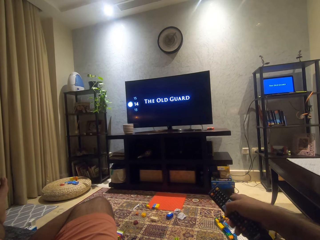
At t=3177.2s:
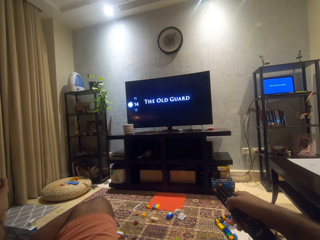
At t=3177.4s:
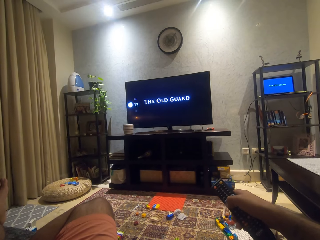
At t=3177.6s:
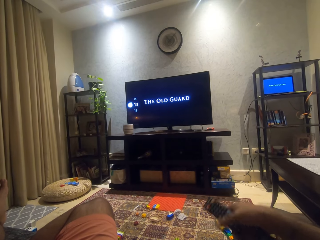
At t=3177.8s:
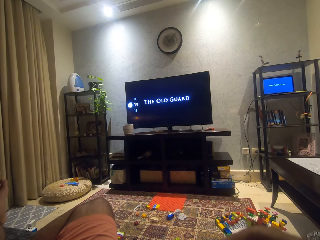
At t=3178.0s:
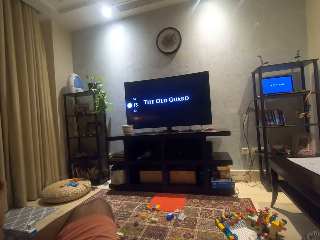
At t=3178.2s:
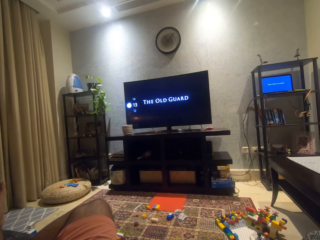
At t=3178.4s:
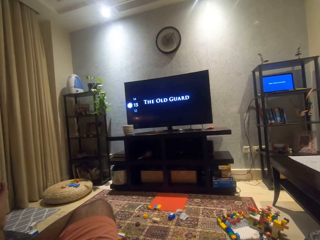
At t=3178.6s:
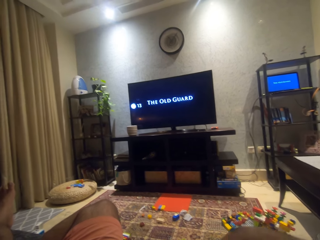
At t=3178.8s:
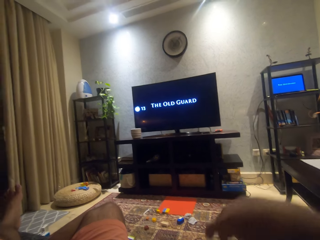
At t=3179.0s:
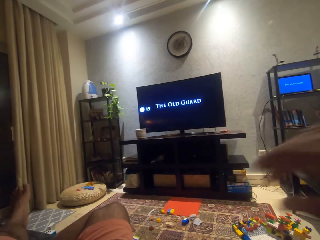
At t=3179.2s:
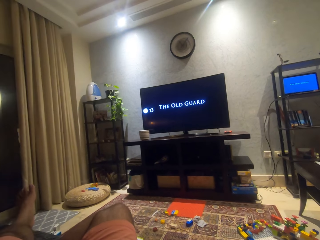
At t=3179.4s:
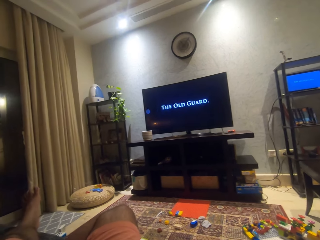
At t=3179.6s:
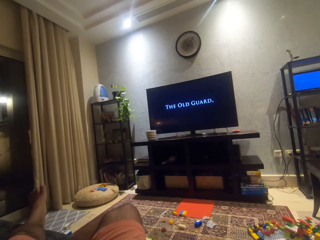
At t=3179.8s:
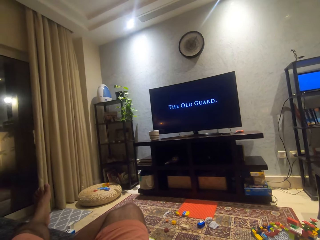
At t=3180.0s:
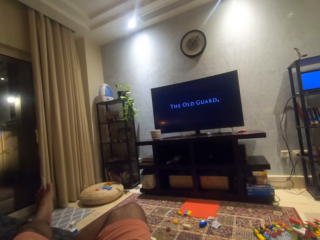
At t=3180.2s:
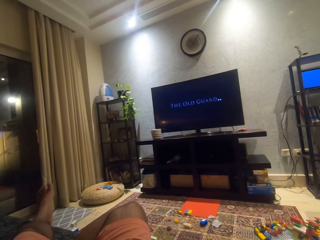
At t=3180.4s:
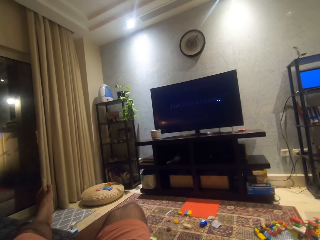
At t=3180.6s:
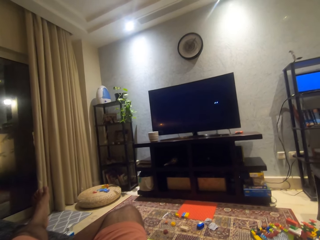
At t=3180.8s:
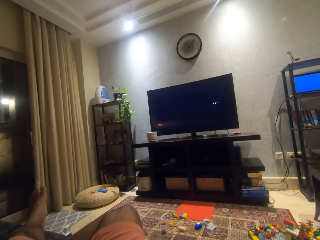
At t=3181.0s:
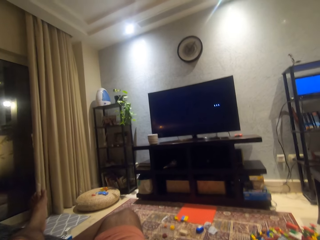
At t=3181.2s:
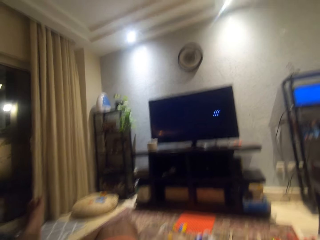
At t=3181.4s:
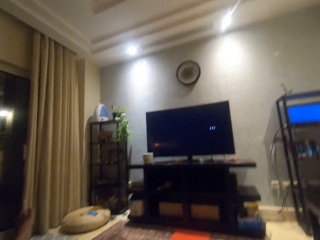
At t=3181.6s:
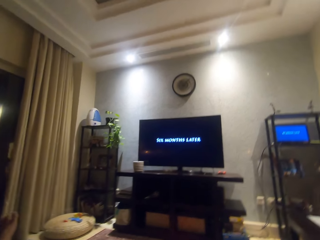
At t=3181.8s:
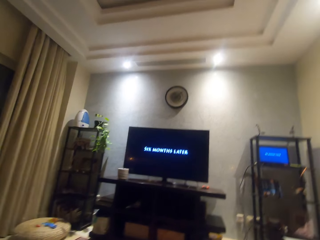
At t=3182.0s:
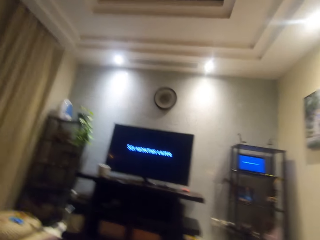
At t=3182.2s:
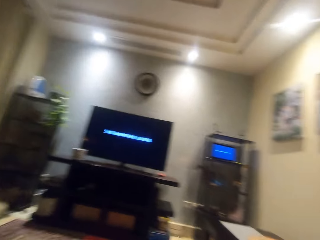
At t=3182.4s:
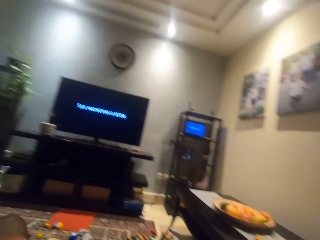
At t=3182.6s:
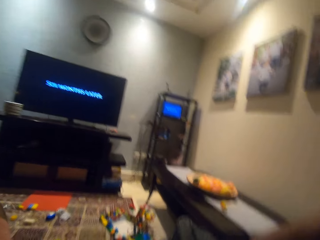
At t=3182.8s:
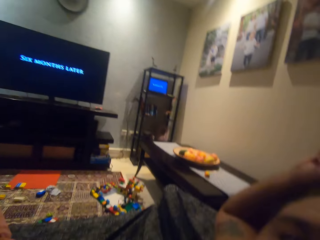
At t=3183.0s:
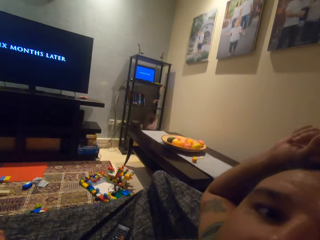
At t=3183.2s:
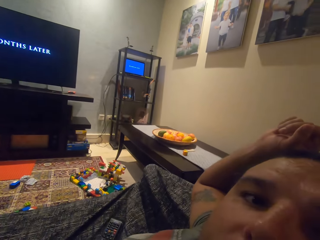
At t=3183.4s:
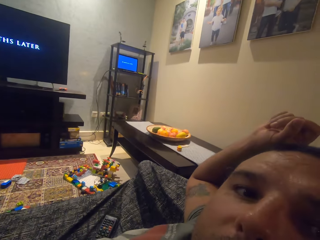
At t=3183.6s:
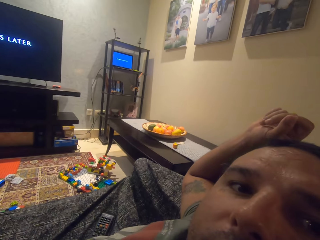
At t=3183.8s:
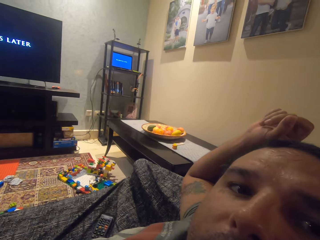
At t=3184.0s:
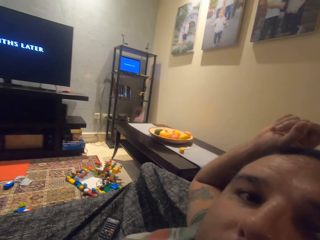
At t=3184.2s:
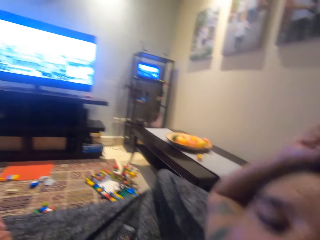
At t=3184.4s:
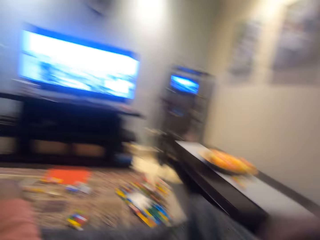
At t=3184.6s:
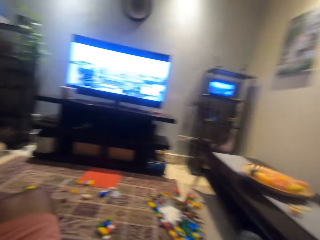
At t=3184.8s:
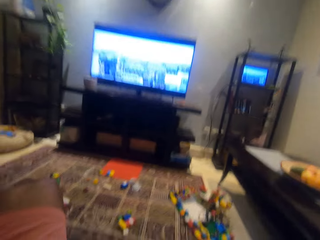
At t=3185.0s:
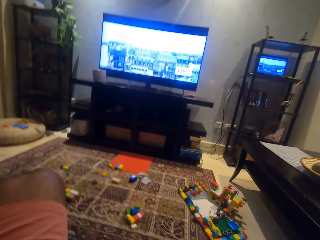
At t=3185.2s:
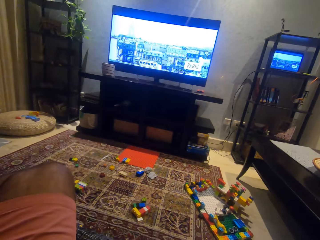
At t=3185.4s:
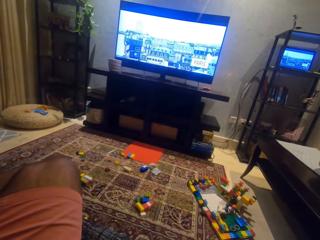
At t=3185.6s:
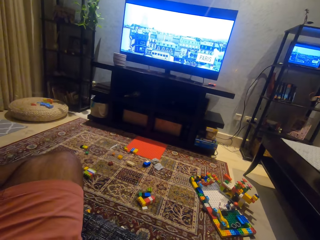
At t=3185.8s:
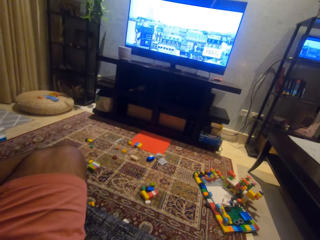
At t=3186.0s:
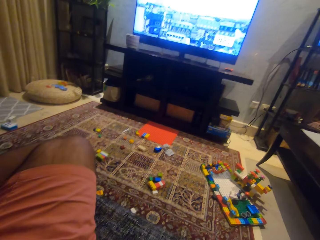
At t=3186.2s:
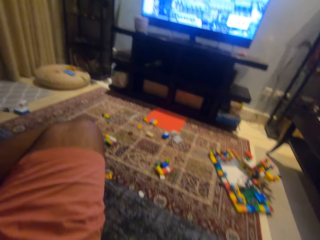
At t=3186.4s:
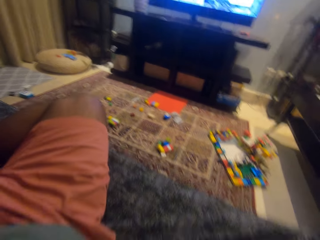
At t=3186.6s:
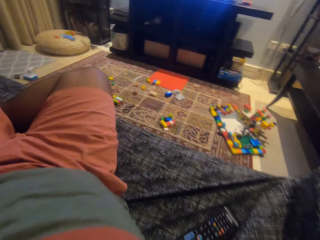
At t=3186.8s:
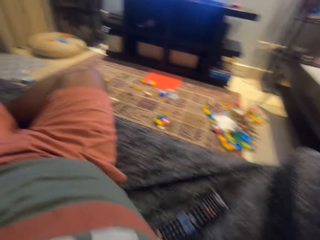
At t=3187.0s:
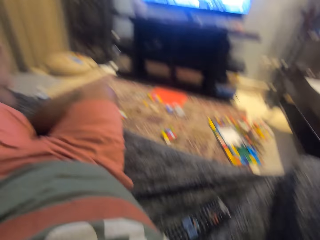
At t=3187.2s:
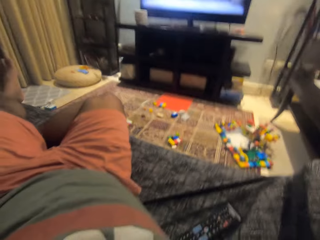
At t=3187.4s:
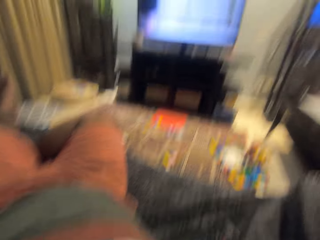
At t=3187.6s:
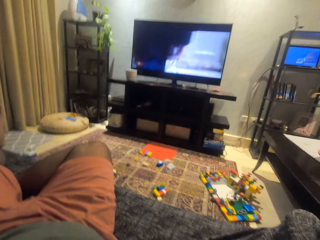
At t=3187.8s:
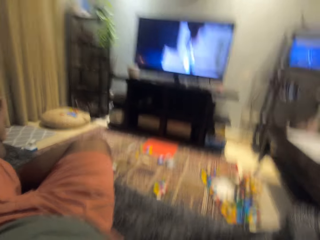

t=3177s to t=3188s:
The camera wearer sets the television by a remote. They look around. They turn a camera towards themselves.

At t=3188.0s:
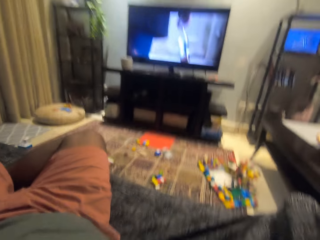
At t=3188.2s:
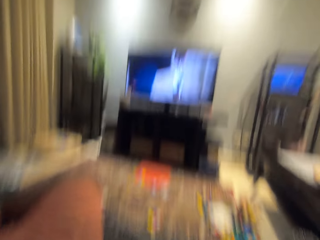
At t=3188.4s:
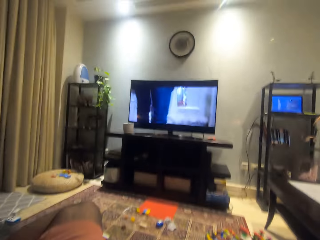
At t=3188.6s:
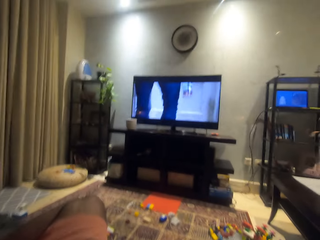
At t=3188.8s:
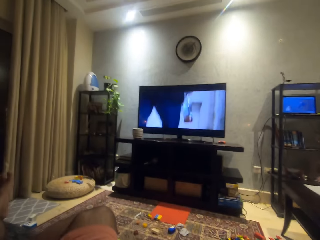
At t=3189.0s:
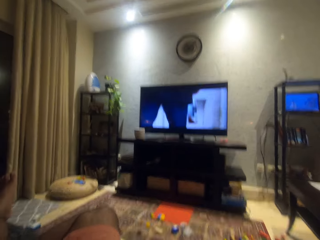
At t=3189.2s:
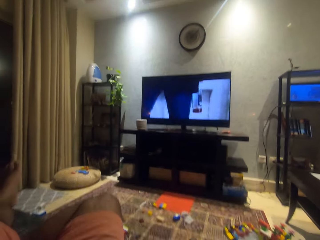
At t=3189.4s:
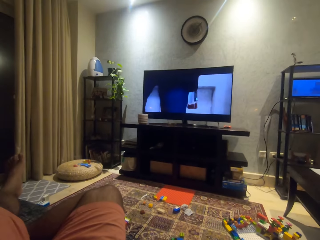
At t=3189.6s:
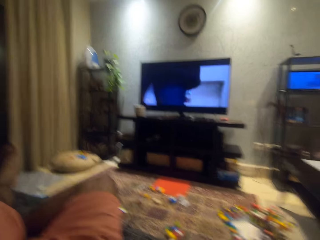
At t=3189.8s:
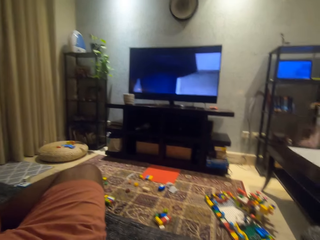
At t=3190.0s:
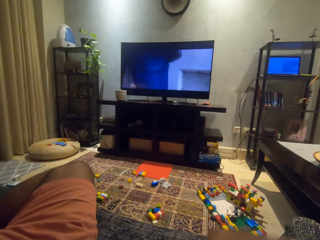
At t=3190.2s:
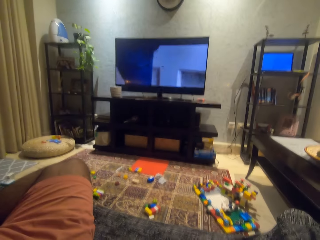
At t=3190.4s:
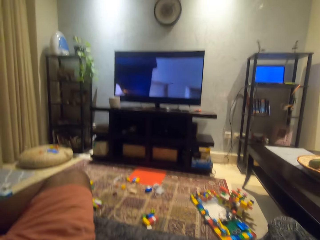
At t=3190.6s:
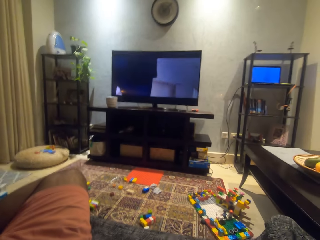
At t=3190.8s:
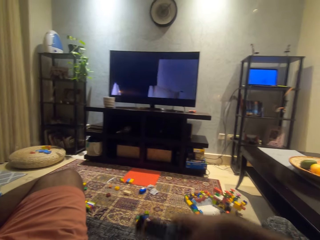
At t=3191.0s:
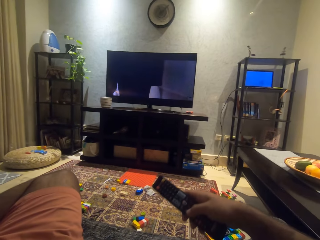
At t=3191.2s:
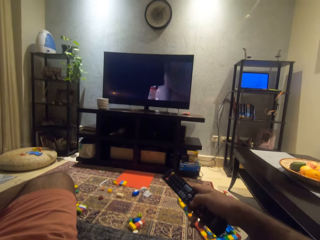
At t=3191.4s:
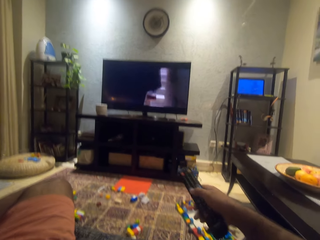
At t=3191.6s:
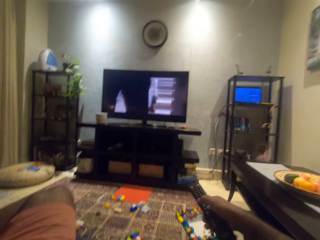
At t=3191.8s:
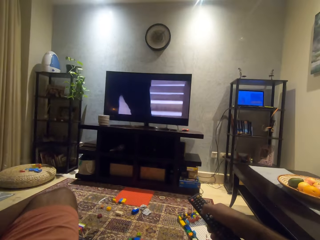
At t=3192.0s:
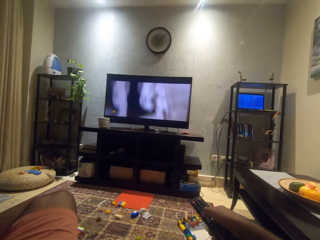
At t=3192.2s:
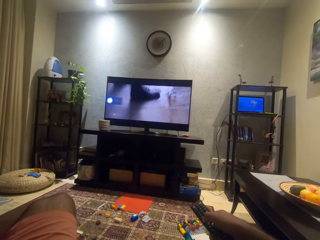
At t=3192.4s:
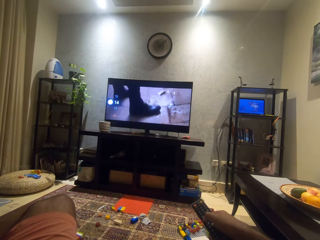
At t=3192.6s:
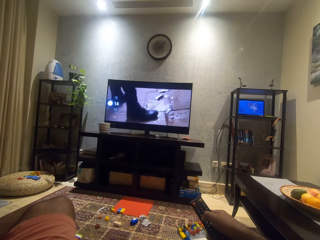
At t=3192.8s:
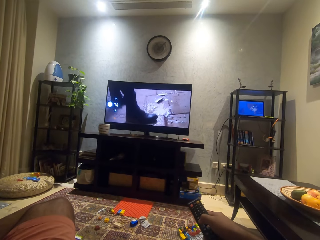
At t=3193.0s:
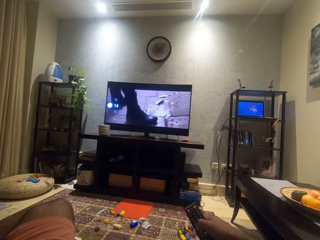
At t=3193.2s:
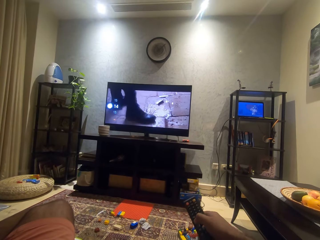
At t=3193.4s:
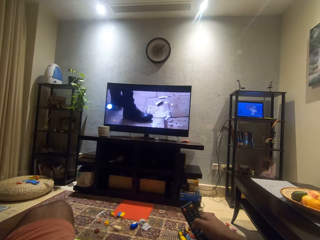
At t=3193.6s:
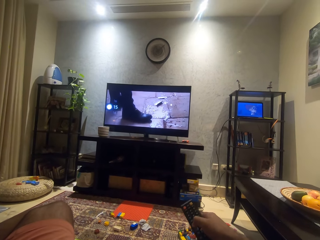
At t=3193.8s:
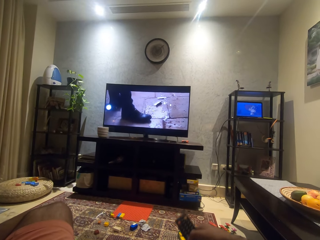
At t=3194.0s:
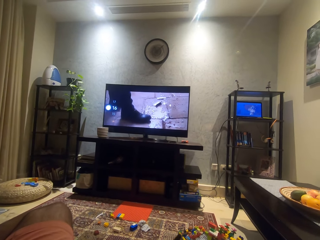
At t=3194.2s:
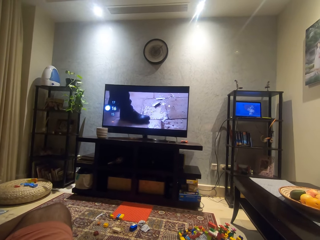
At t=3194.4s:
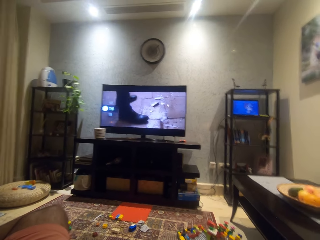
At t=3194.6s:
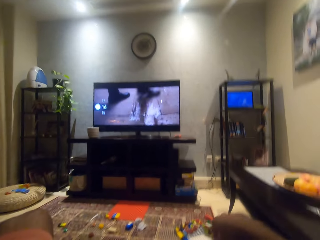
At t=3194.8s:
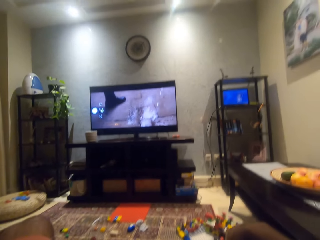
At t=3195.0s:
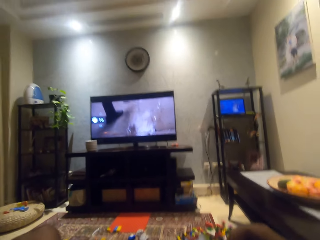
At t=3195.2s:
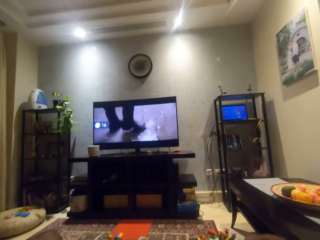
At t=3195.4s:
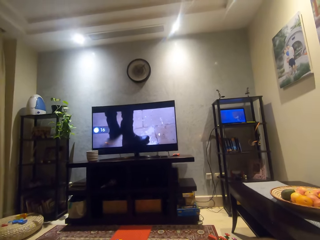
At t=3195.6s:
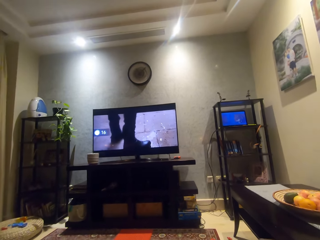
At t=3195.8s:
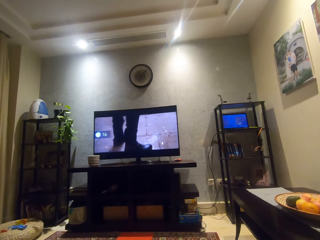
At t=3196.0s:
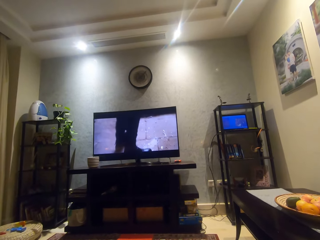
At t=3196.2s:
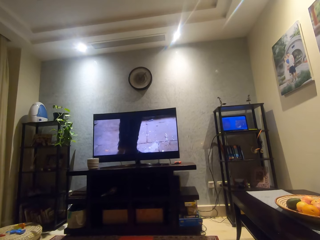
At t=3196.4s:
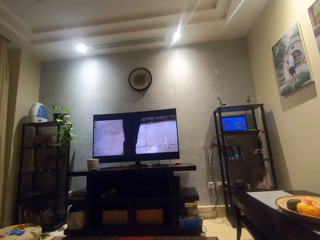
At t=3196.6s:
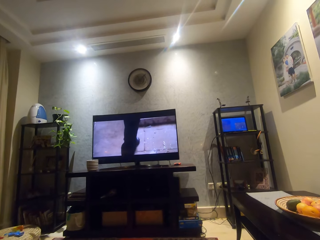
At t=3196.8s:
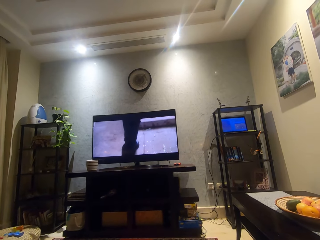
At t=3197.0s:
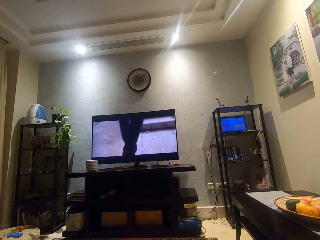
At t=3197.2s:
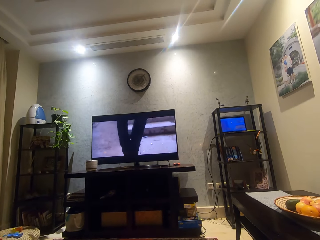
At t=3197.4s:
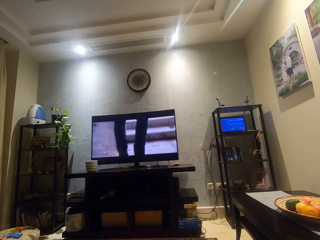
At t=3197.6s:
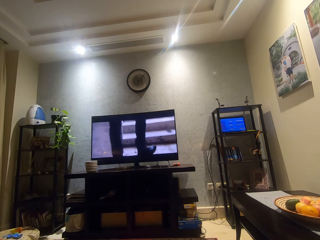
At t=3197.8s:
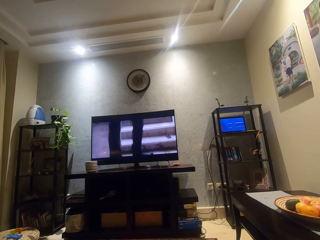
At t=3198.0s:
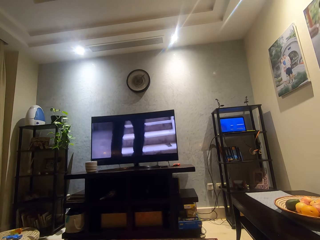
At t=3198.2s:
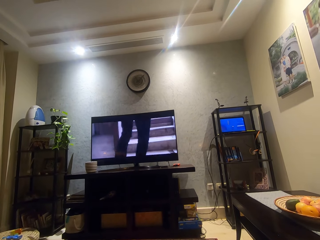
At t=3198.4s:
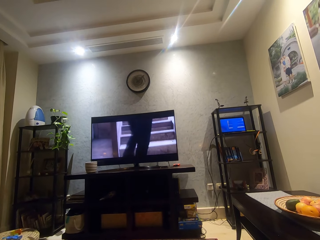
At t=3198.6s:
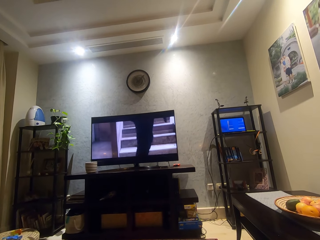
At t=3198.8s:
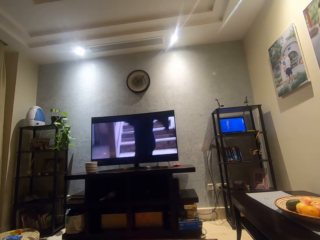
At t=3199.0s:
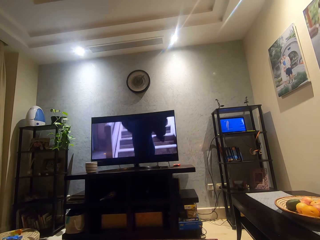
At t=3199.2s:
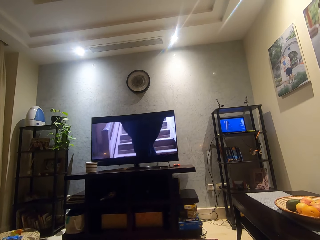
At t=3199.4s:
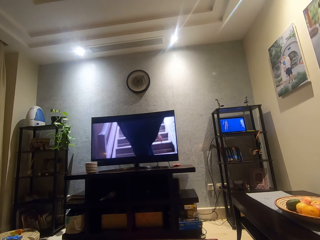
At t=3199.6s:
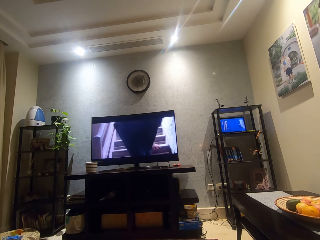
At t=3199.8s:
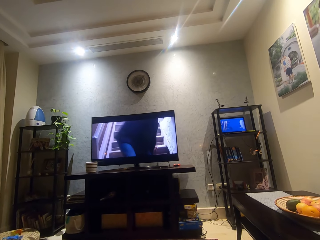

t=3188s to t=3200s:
The camera wearer uses the TV remote in his right hand on the TV. He holds the remote. He watches the television.
